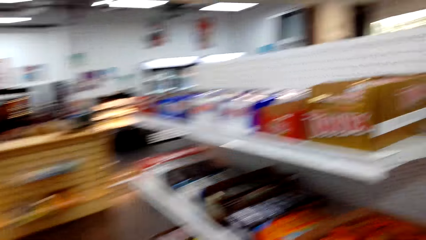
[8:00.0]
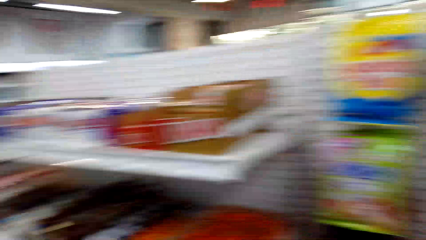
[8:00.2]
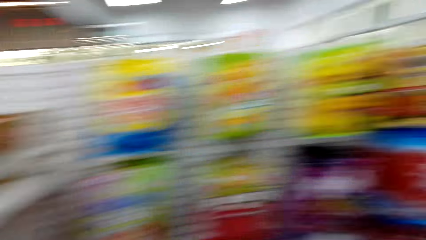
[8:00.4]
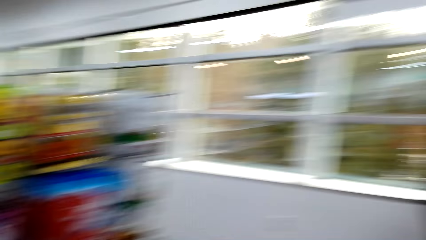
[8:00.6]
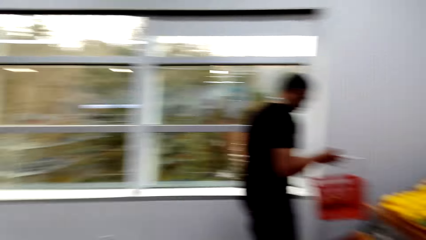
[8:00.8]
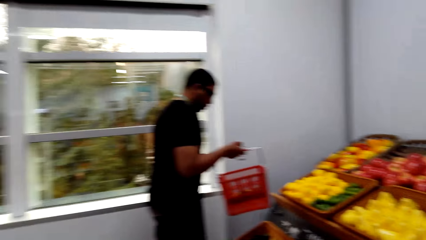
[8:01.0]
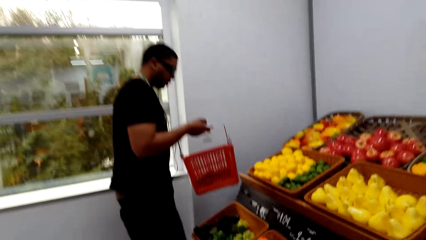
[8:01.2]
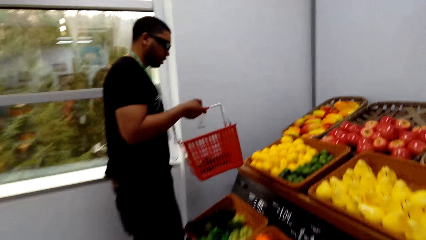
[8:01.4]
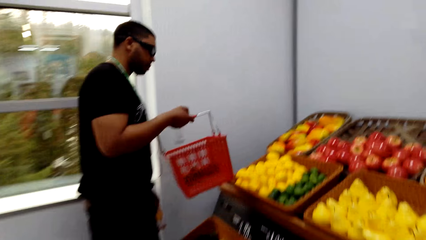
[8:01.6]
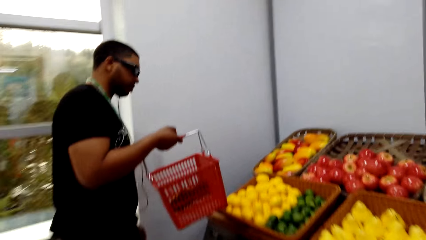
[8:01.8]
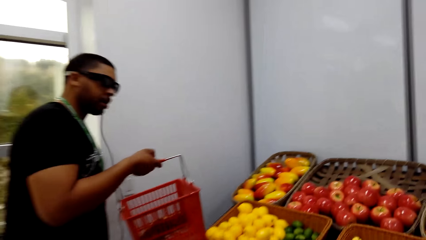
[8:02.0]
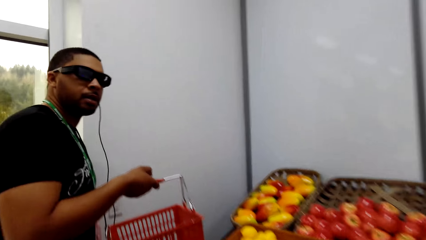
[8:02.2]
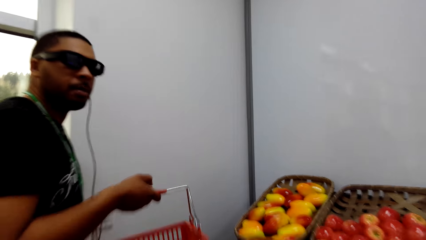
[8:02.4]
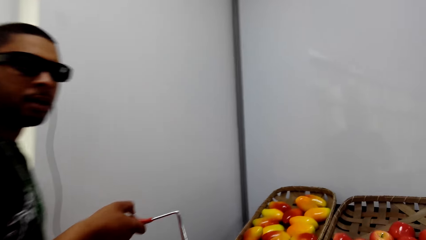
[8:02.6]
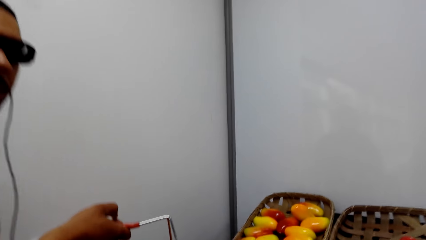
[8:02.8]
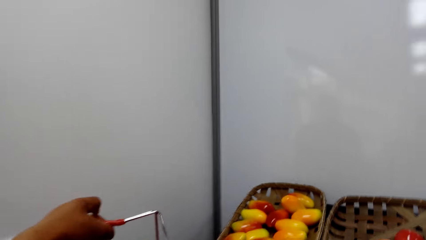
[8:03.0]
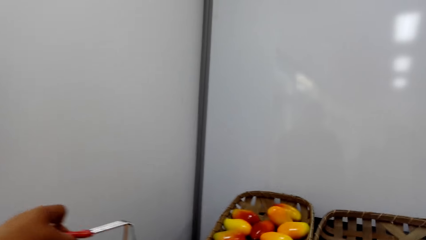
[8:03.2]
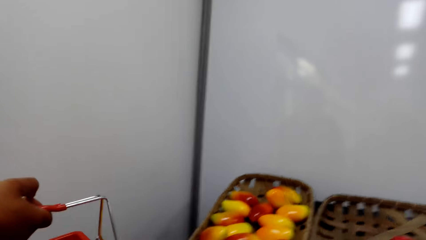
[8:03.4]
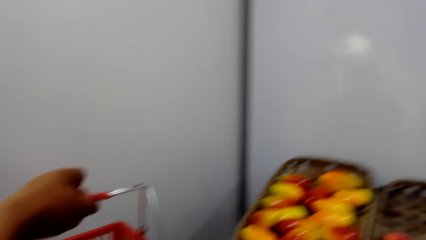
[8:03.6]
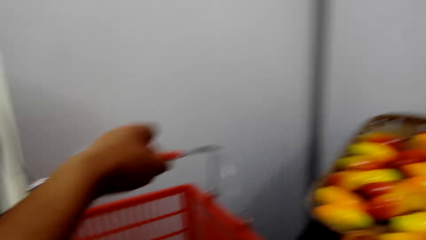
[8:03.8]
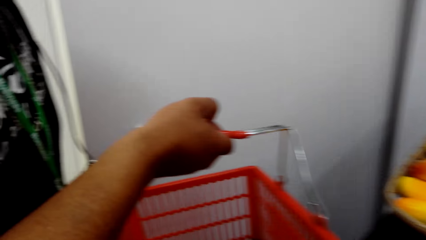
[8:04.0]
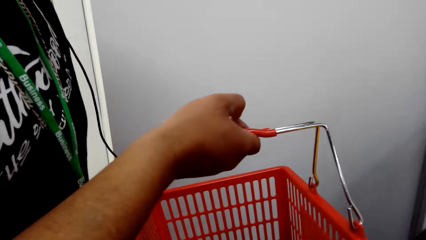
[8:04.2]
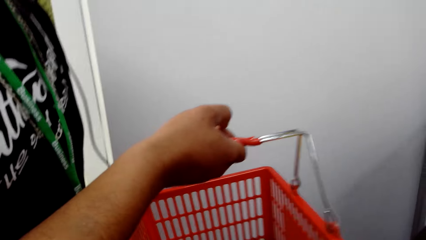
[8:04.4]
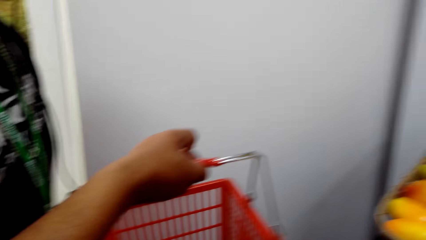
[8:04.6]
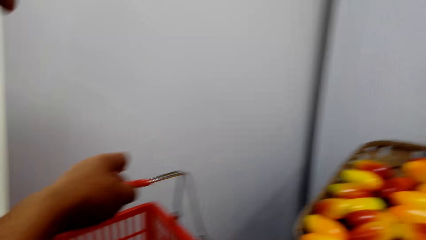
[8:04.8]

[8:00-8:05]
The camera wearer dialogues to a person.

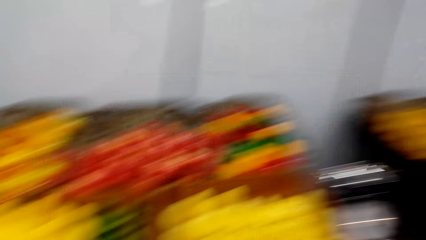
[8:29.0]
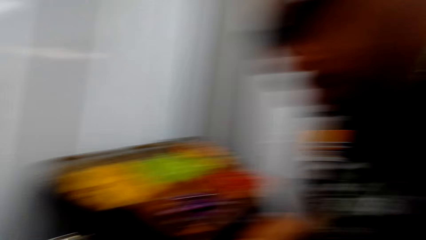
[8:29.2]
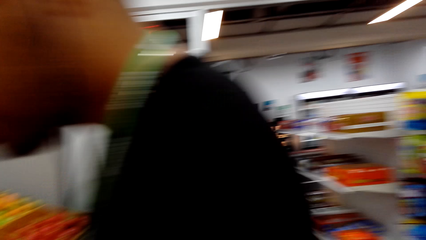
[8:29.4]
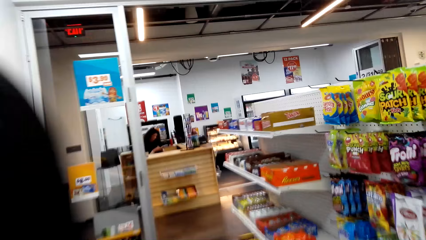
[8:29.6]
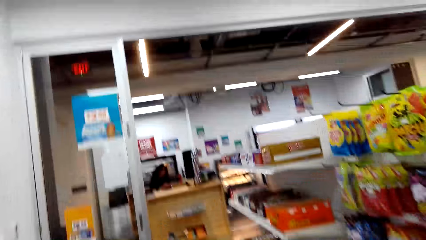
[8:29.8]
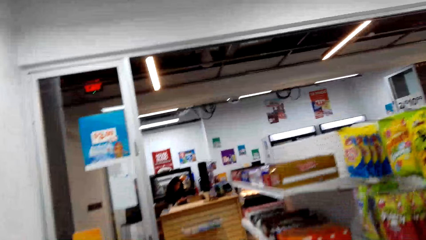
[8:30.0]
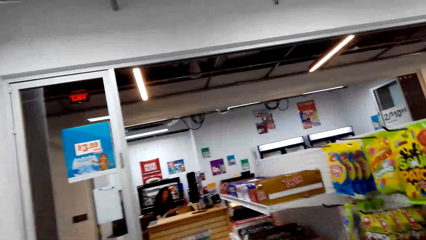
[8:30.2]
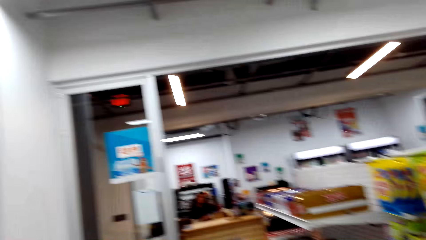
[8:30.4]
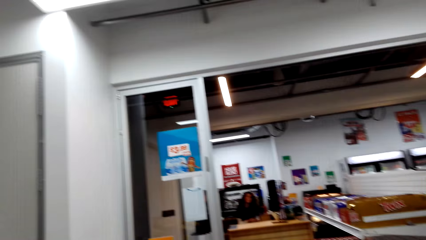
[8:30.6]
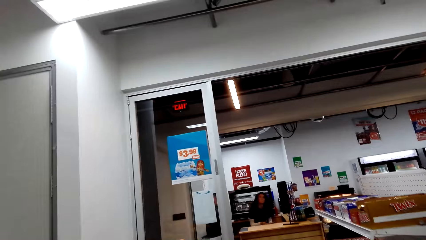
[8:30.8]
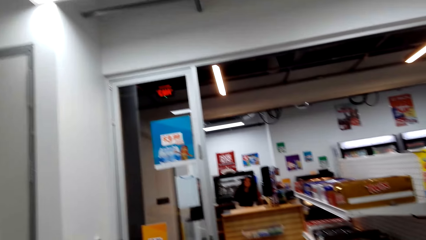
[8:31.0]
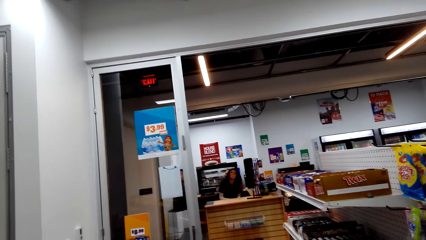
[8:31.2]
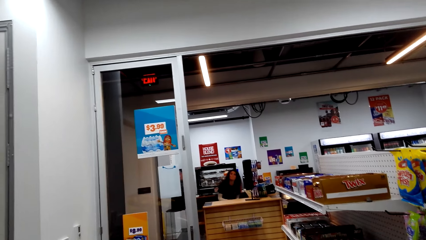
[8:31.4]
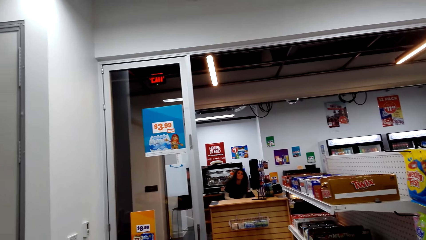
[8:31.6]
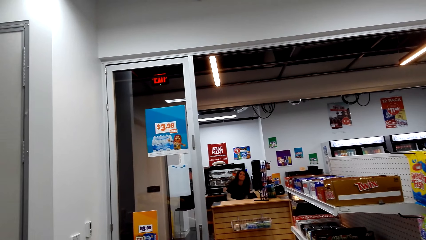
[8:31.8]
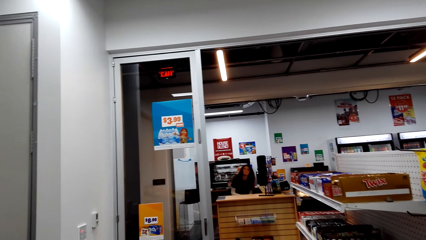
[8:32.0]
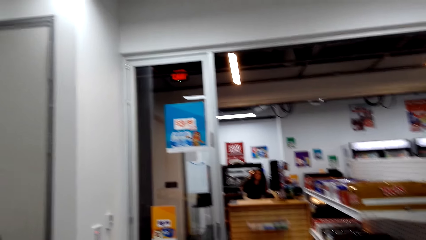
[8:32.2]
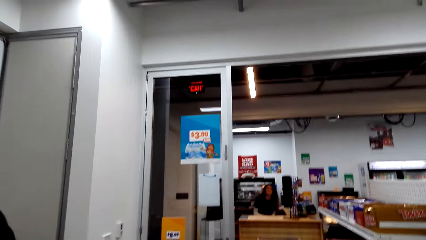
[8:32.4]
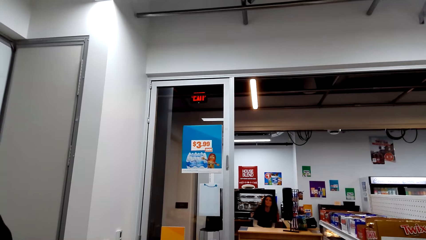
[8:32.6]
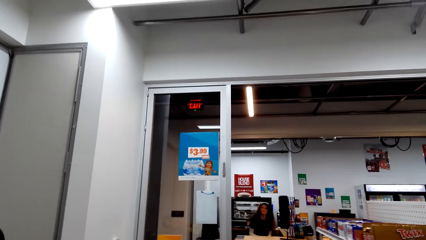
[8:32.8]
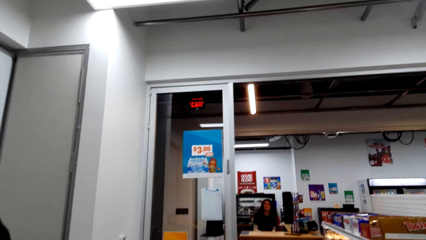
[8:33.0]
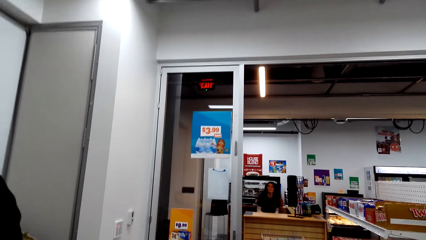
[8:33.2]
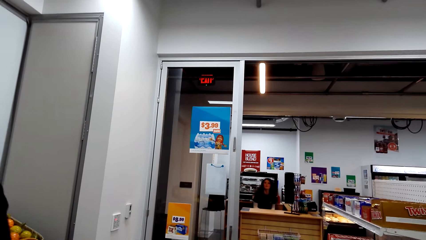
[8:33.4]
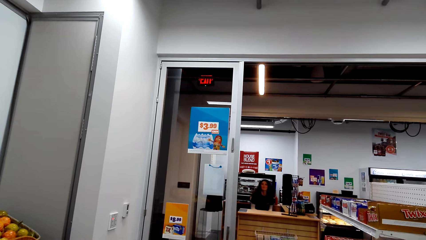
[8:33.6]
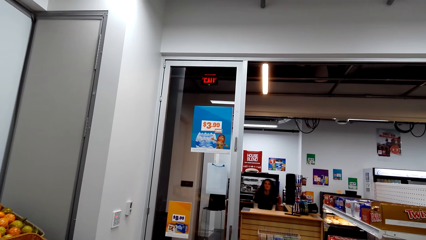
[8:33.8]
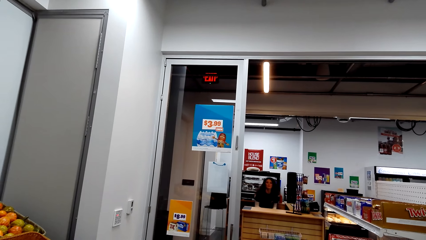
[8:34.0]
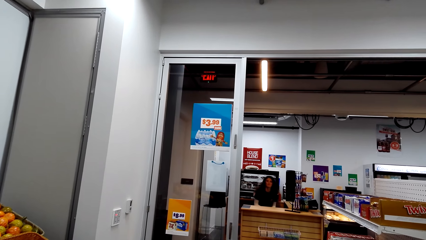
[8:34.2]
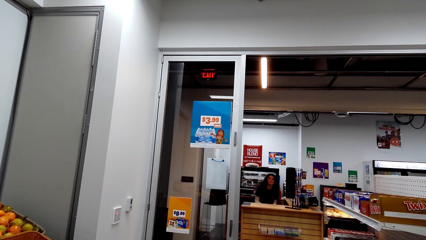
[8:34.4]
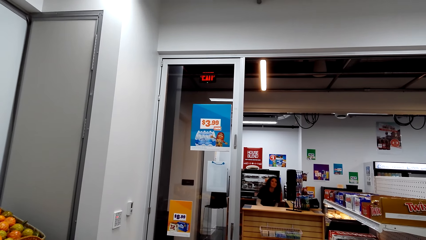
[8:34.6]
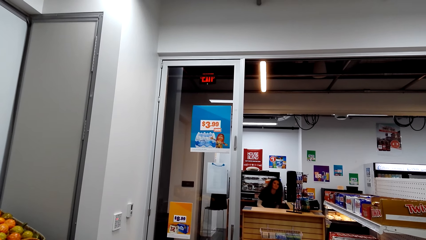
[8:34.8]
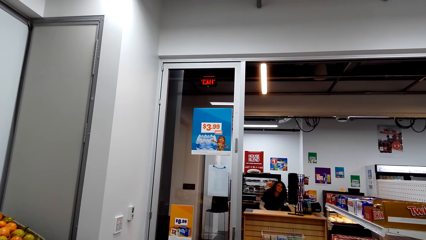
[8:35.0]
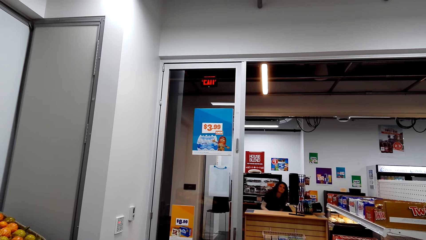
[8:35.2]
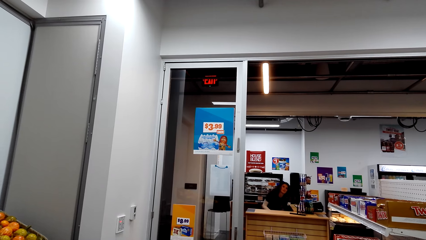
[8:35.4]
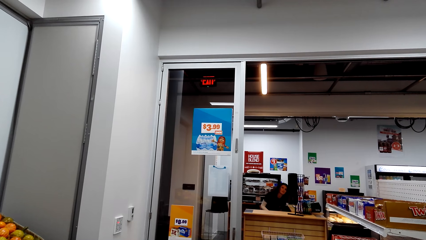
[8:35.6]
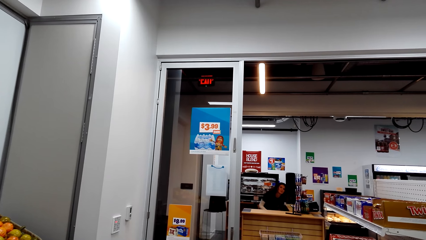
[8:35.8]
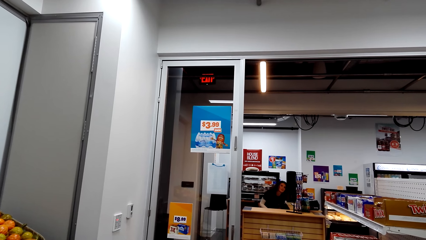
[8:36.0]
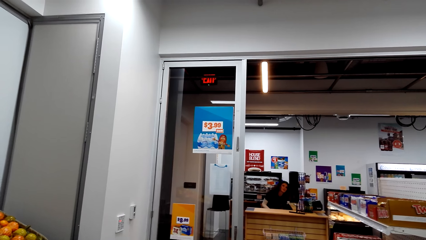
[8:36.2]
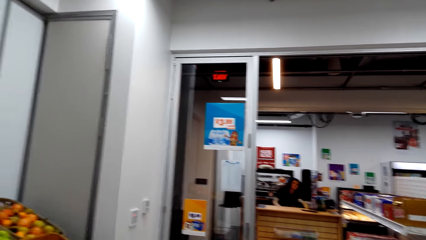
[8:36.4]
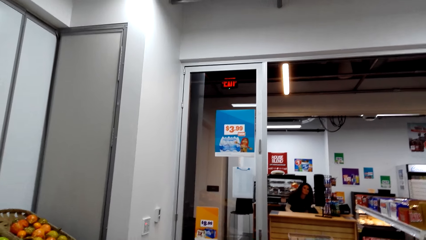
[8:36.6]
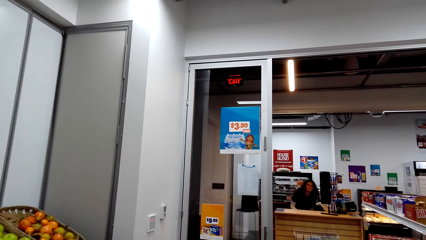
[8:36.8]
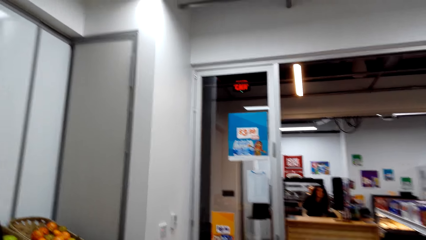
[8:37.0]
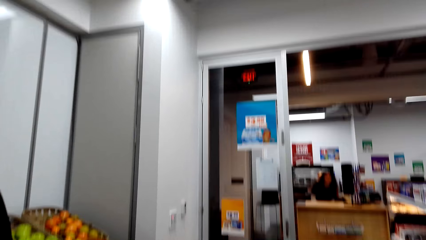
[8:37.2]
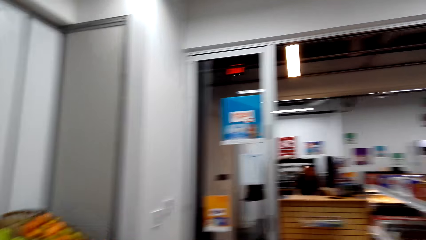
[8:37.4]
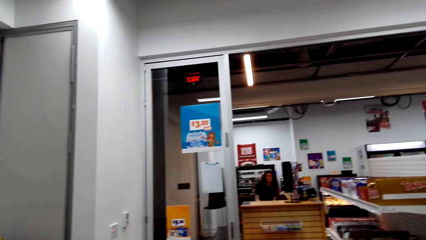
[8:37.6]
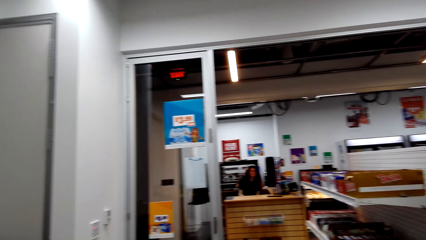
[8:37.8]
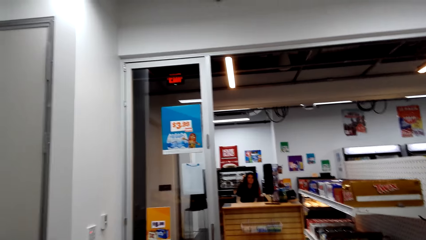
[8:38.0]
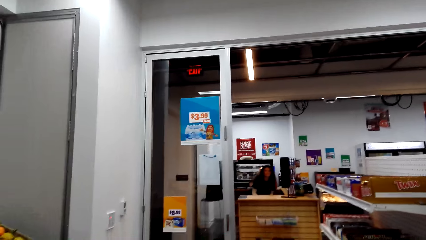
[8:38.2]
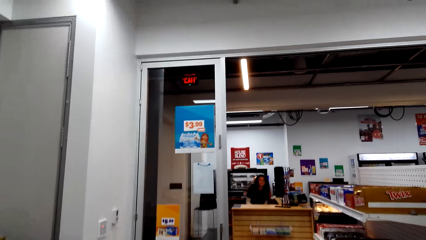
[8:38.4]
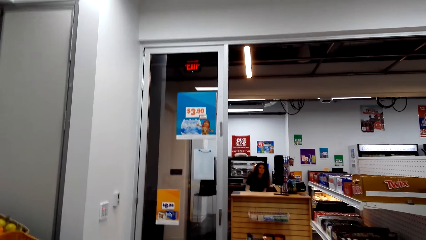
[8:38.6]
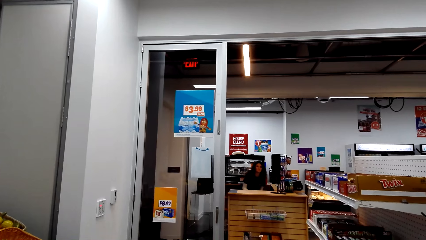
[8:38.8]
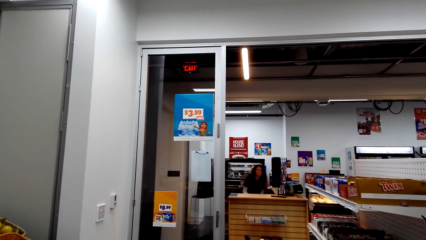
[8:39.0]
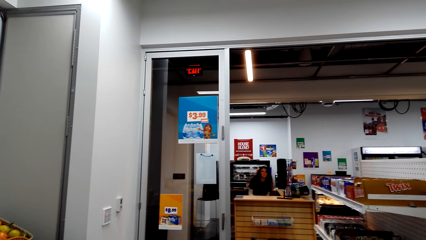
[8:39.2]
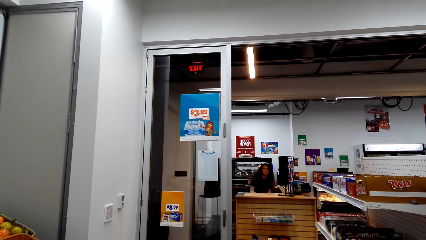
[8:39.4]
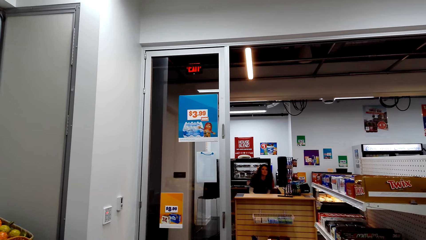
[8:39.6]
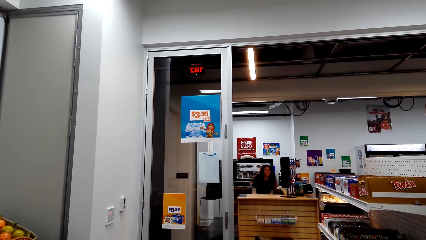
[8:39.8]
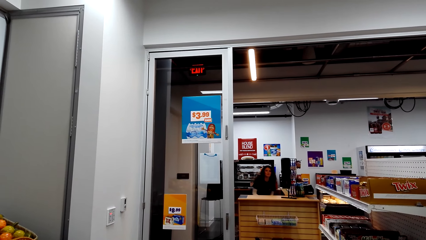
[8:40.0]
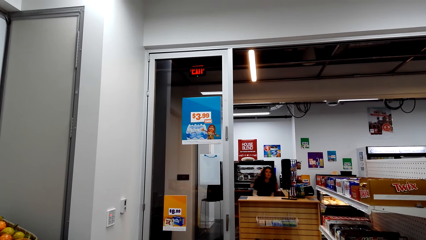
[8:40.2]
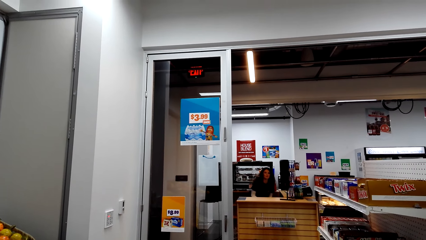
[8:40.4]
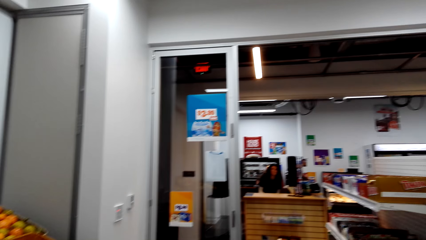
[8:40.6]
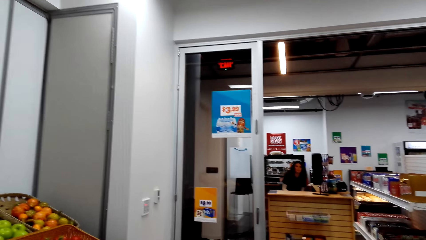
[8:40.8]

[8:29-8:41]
The camera wearer dialogues to a cashier.
